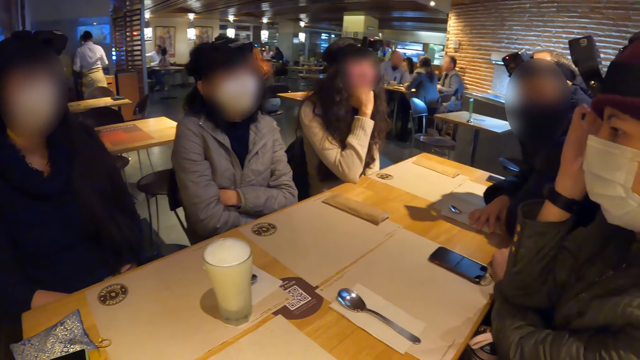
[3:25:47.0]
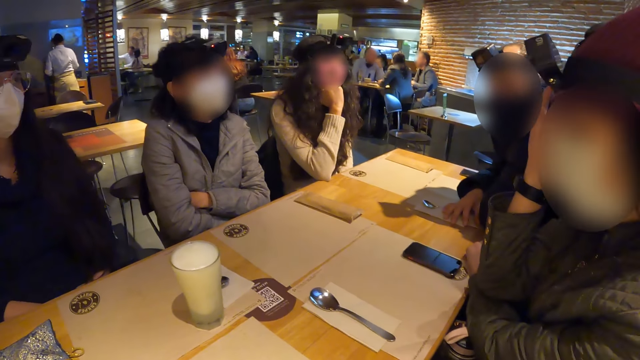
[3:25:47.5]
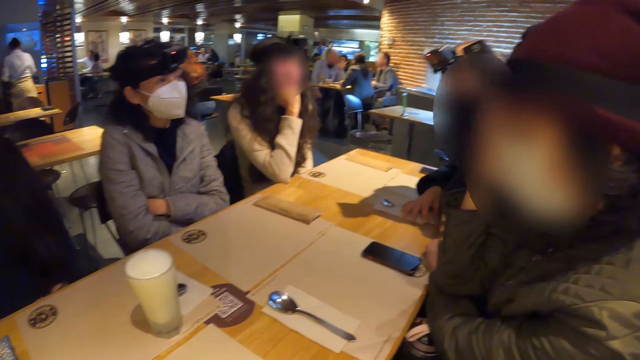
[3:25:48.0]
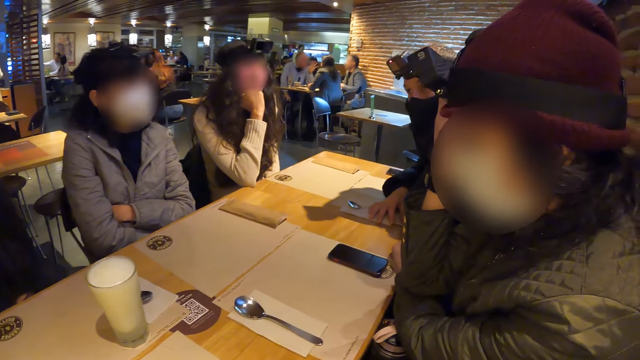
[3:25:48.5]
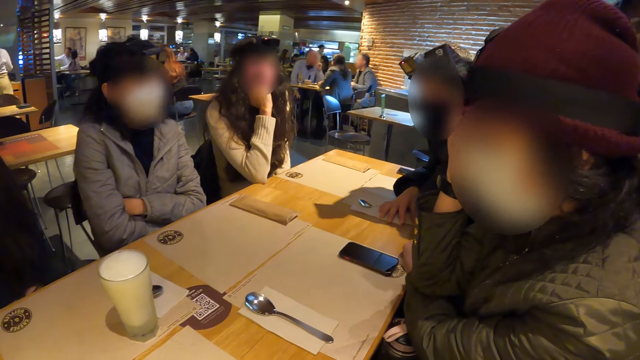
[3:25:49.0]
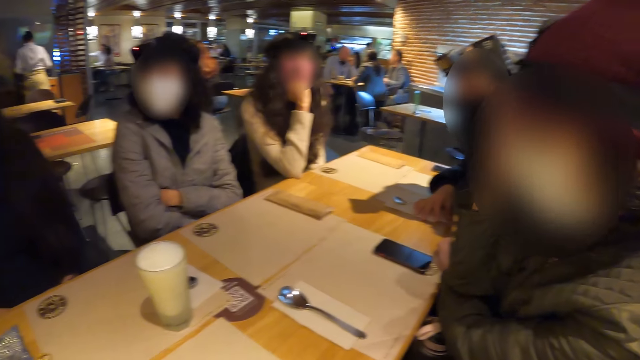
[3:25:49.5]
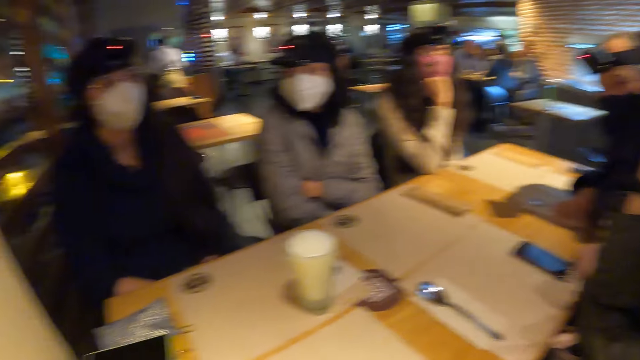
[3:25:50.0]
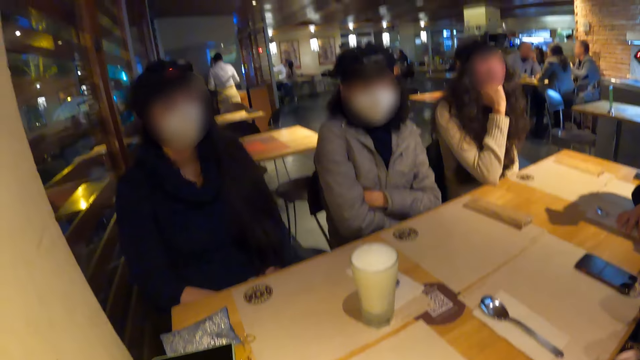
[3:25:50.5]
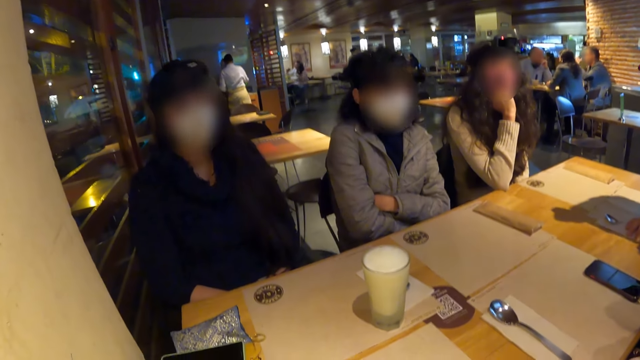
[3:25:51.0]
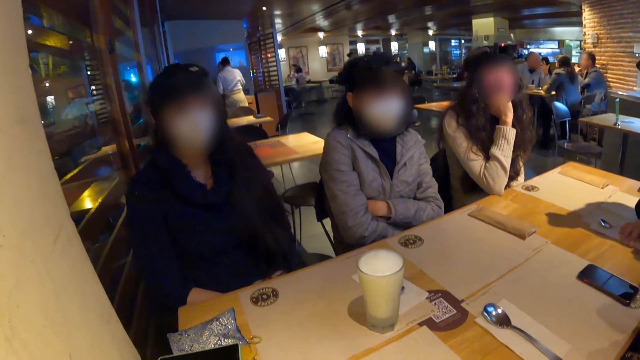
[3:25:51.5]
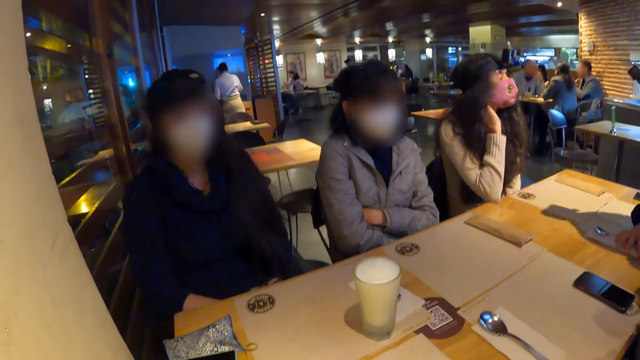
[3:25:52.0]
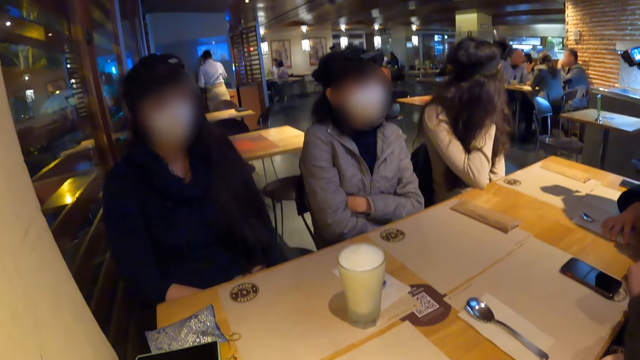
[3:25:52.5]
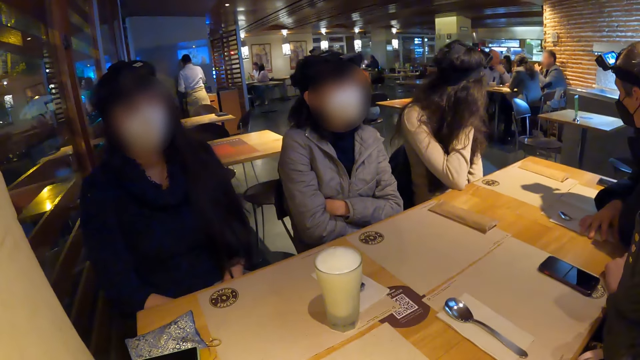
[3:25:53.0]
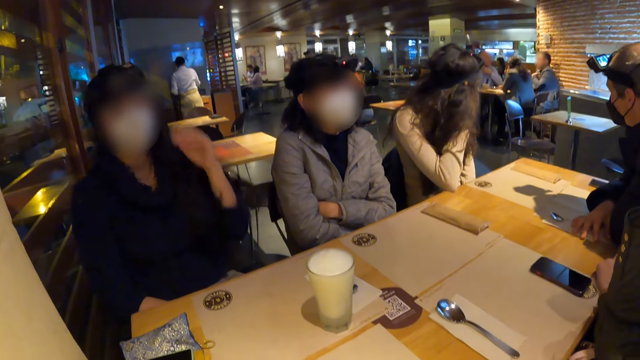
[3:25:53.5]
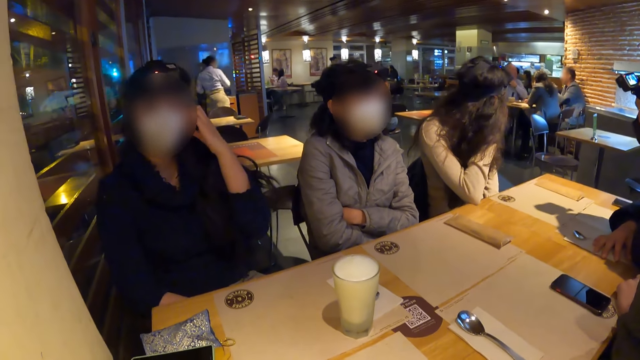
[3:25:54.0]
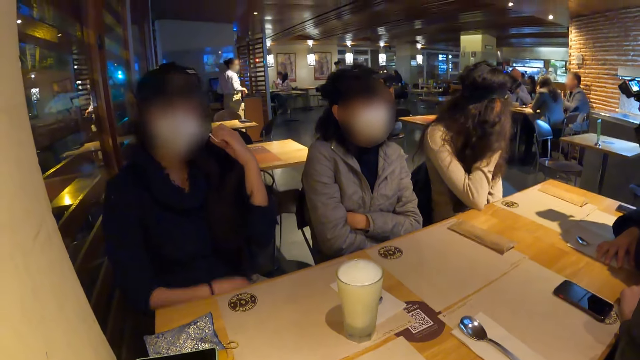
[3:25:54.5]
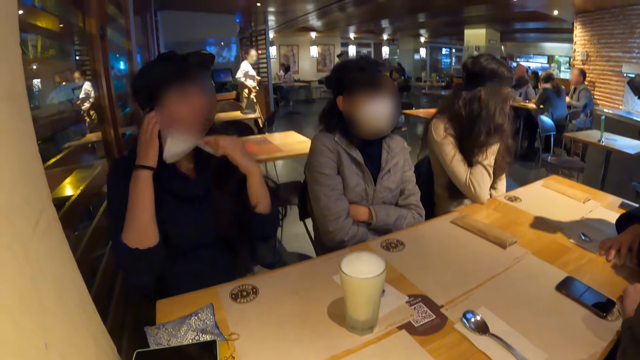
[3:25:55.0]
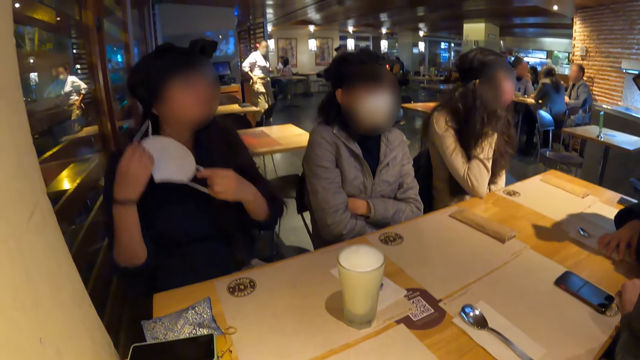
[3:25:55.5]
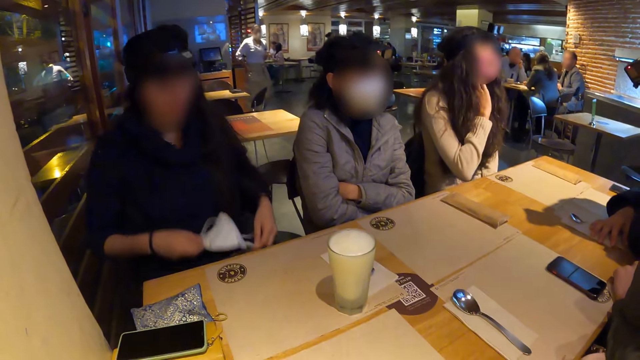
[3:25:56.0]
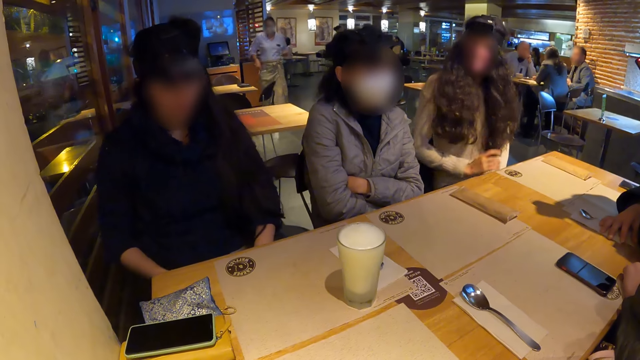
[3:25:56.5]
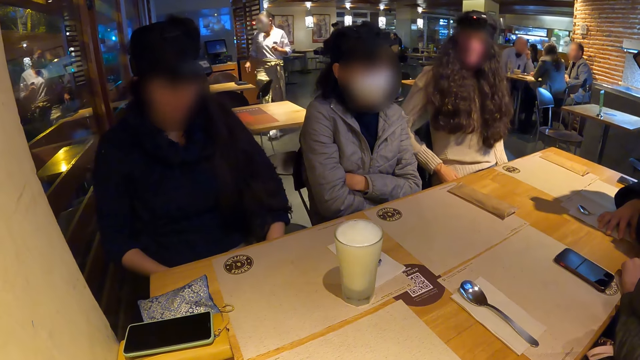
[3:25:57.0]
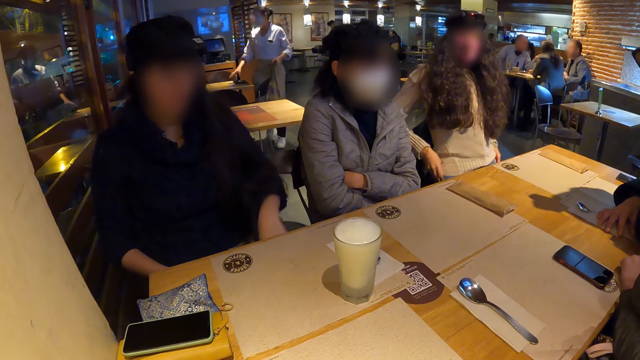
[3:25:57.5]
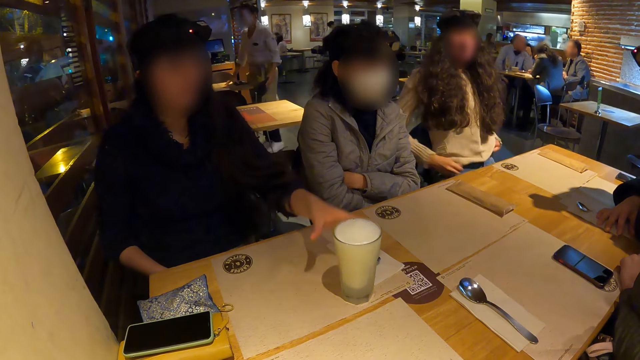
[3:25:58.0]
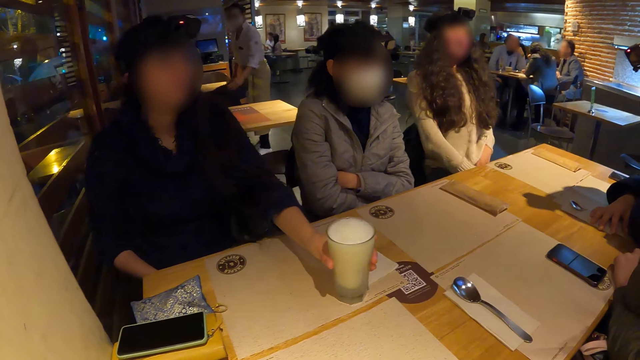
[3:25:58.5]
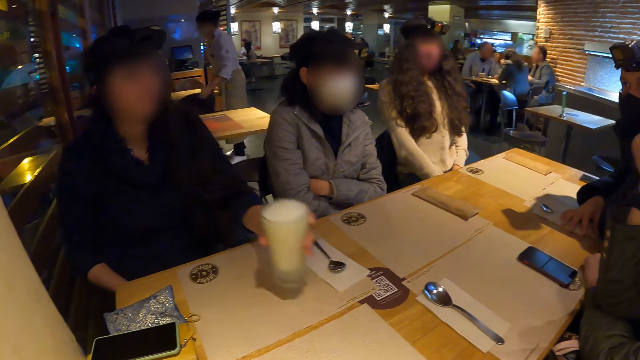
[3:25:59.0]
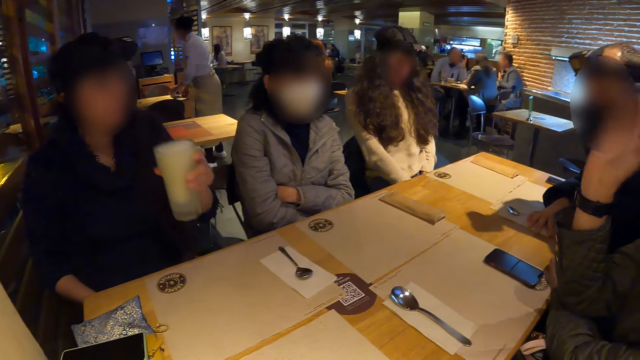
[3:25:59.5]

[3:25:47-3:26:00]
A woman touches her head with her right hand. Another woman touches her neck with her right hand. A third woman removes a facemask from her face with her left hand. The third woman removes the facemask from her face with her right hand. The third woman places the facemask in her hands on her legs. The second woman adjusts her cloth with both hands. The third woman picks up a cup of smoothie from the table with her left hand.

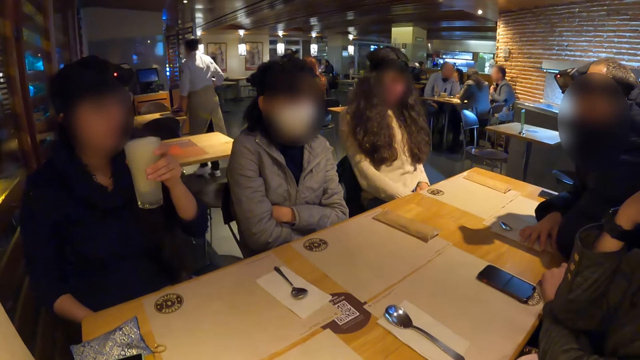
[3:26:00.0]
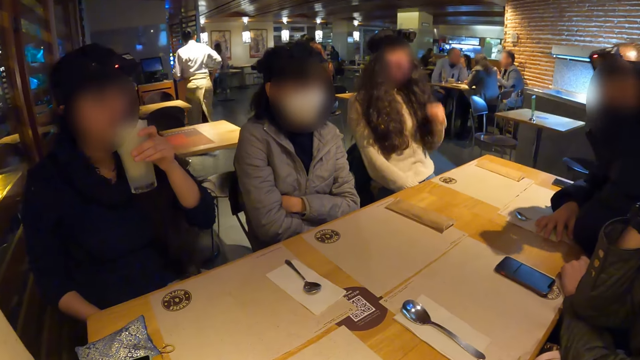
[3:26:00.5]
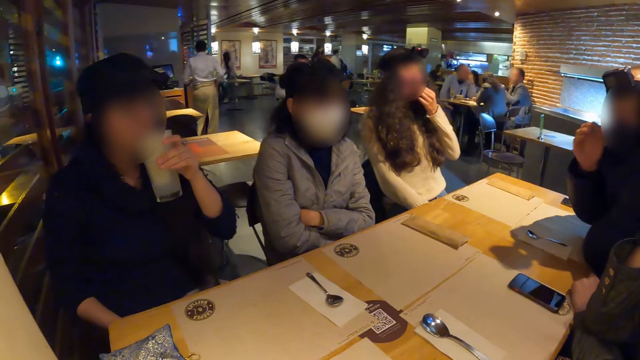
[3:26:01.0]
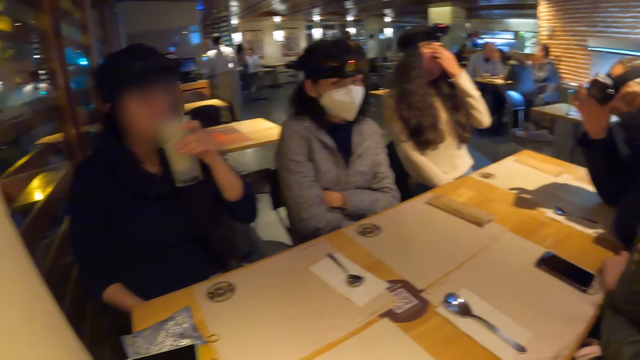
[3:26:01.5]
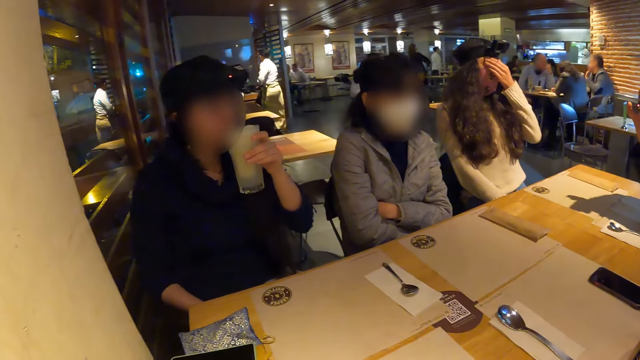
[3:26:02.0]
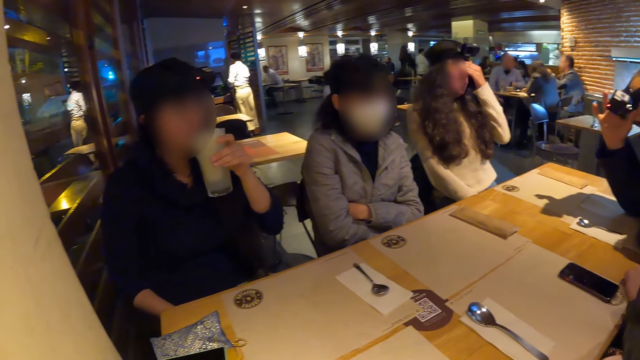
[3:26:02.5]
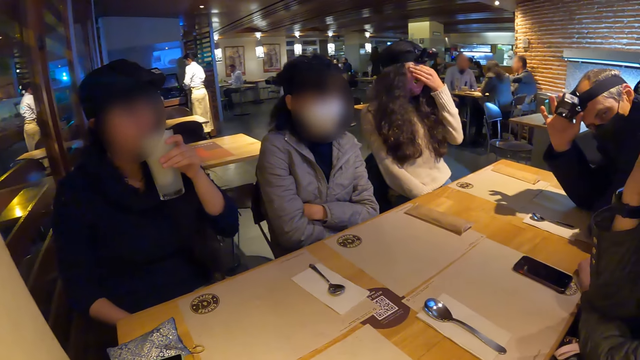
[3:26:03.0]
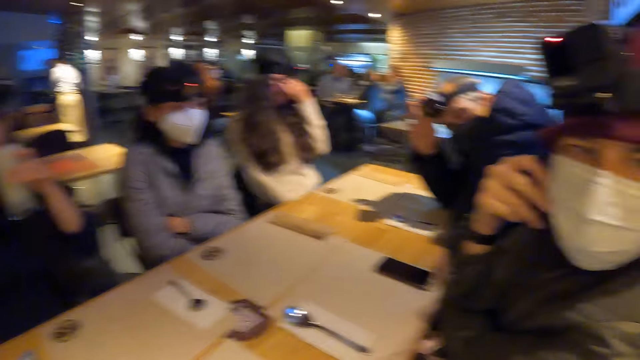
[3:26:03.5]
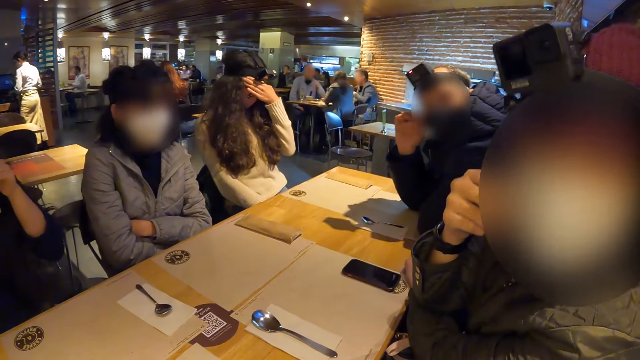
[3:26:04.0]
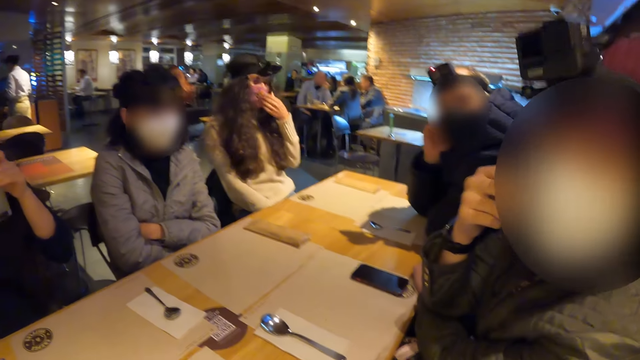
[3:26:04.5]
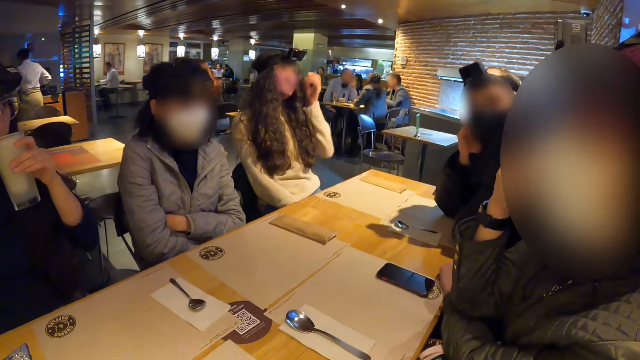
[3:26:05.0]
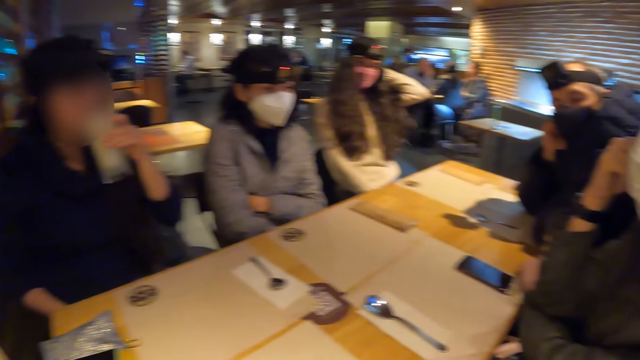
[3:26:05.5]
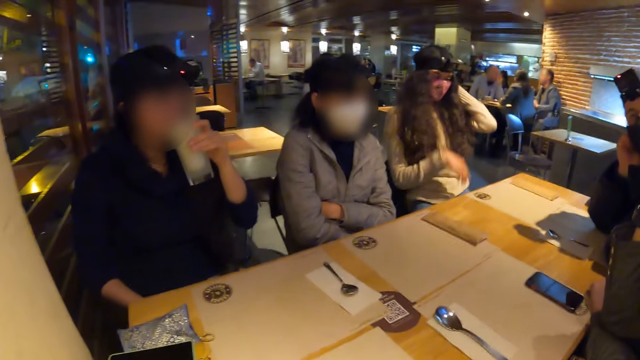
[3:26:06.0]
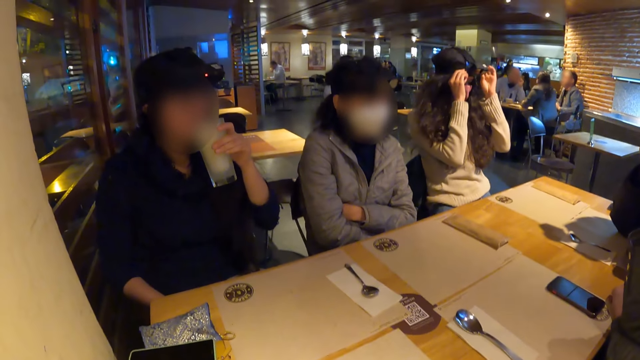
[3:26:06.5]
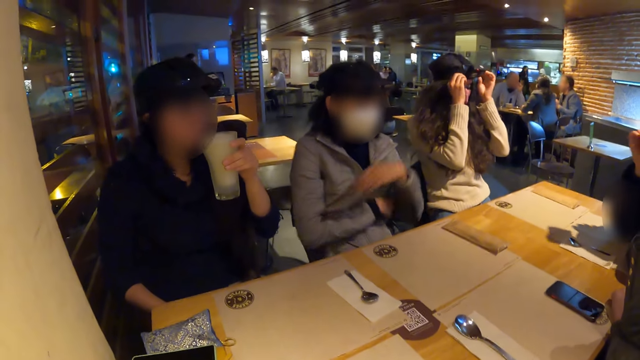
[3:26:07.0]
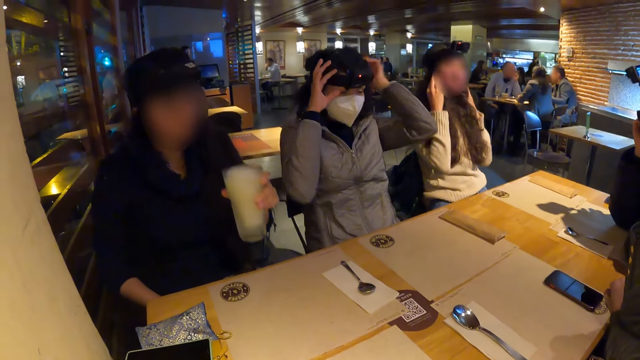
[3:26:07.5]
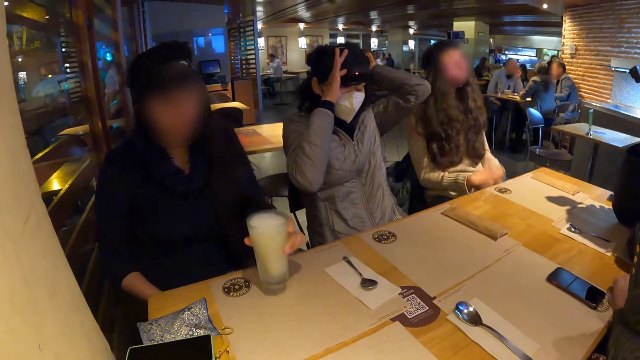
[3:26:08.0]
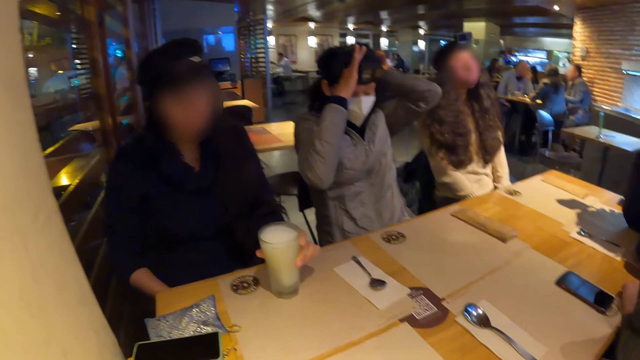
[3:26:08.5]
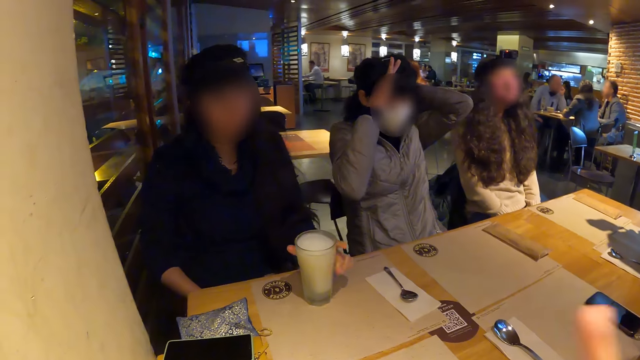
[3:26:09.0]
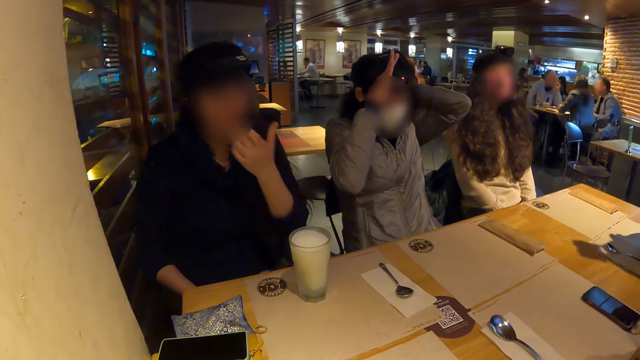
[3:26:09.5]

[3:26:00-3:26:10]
A woman drinks the smoothie from the cup. Another woman adjusts the facemask on her face with her left hand. A man adjusts the camera on his head with his right hand. A third woman adjusts the facemask on her face with her right hand. The second woman touches her head with her left hand and adjusts the camera on her head with both hands. A fourth woman adjusts the camera on her head with both hands. The first woman drops the cup of smoothie in her left hand on the table. The second woman places her hands on her legs. The camera wearer moves their hand.
